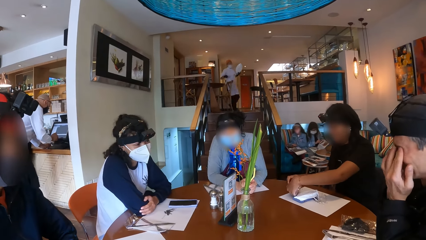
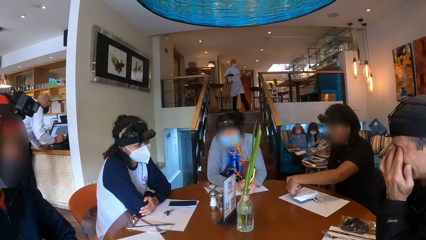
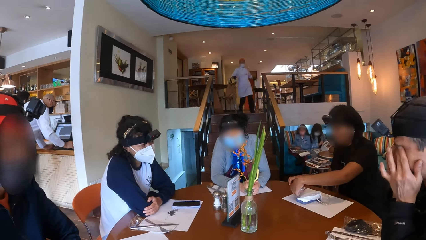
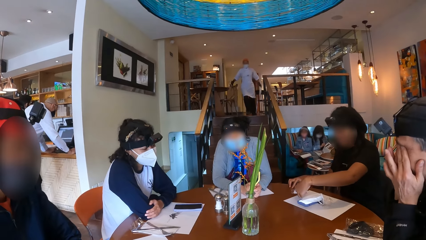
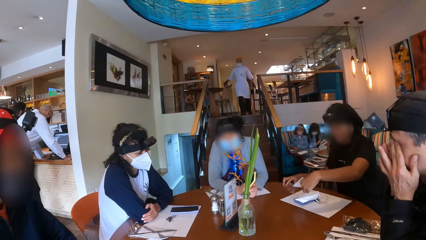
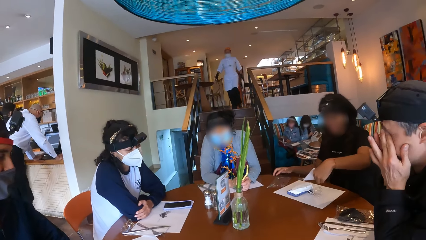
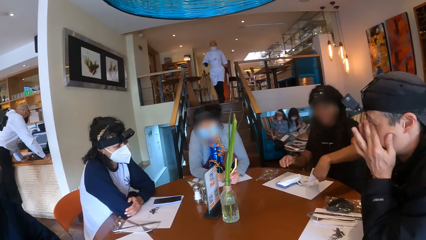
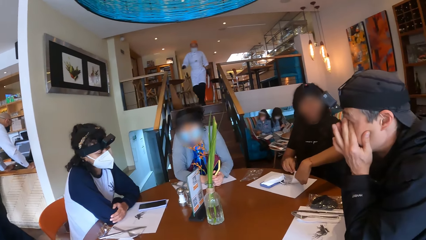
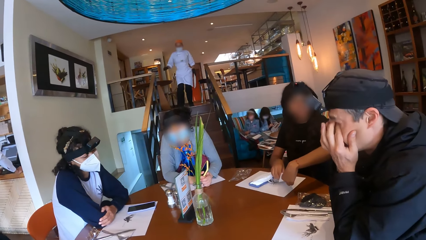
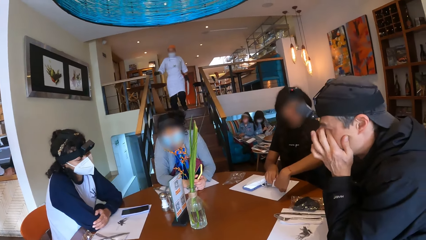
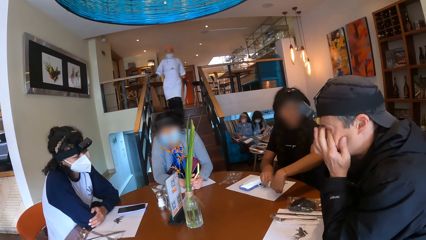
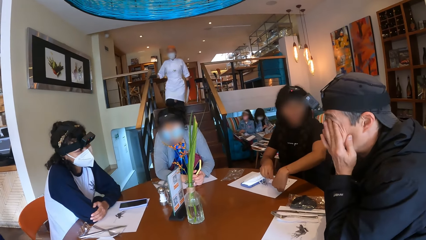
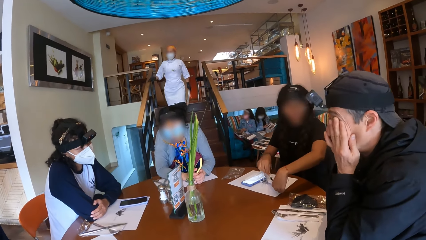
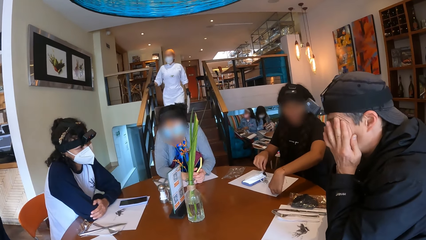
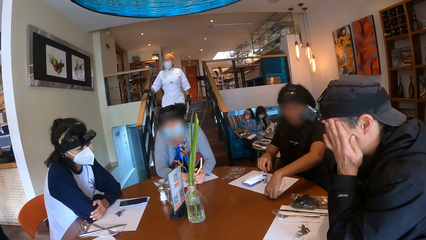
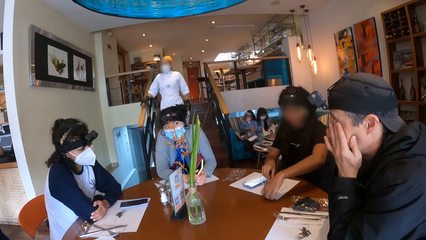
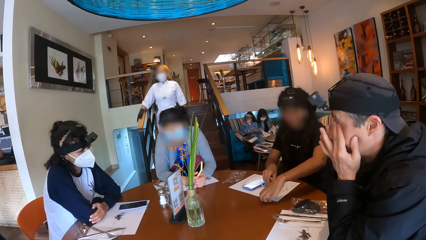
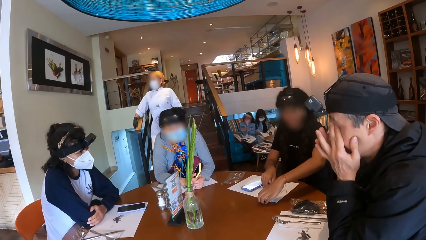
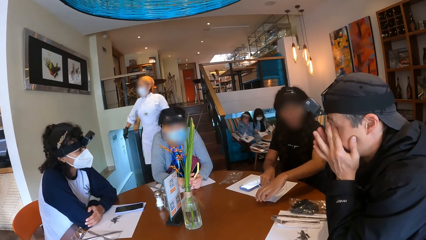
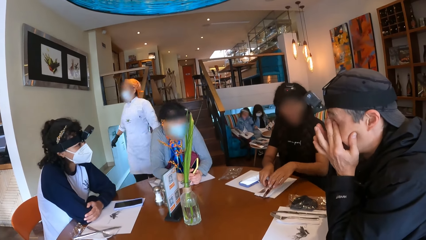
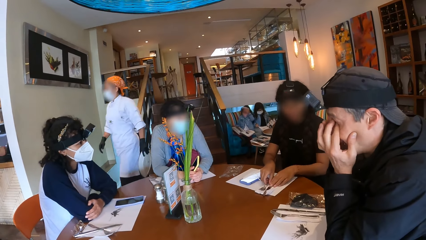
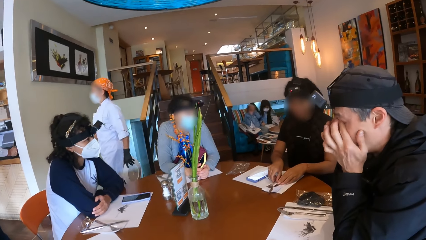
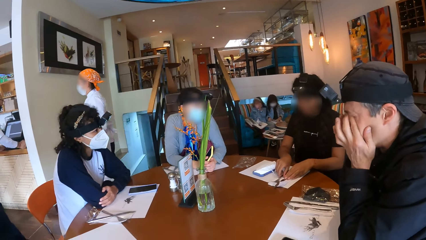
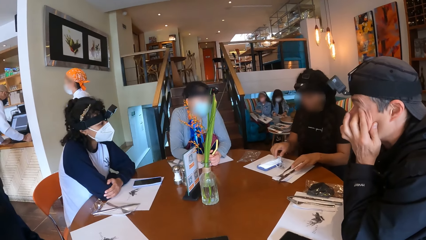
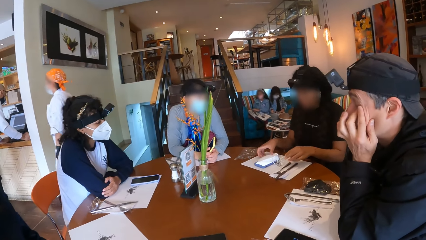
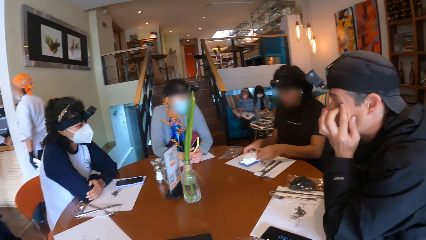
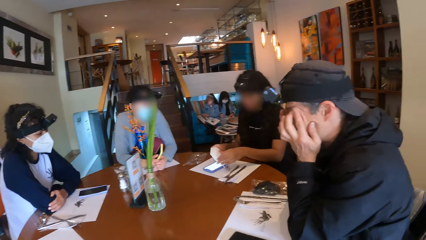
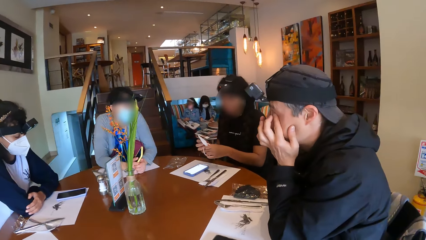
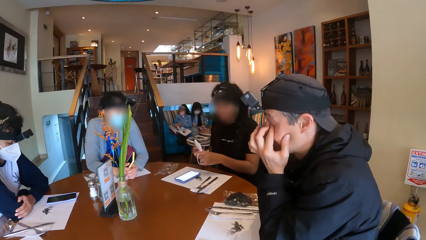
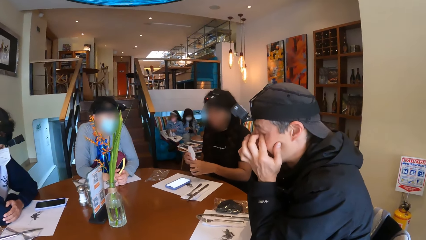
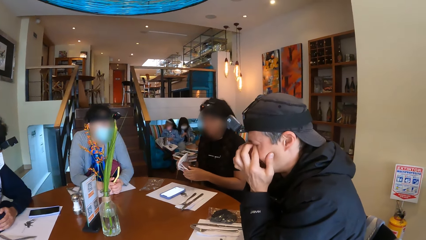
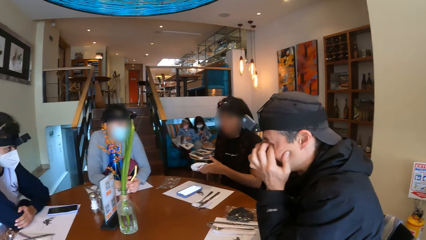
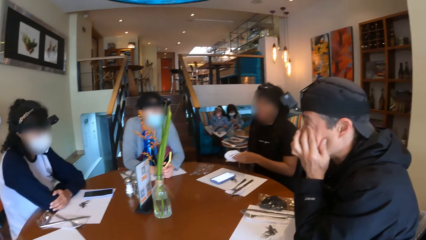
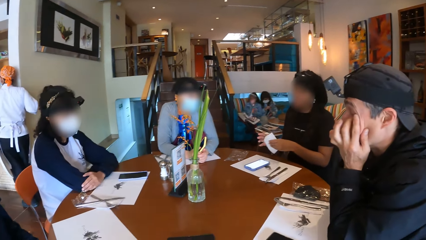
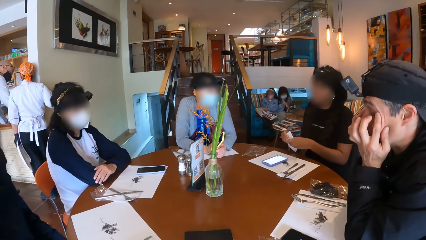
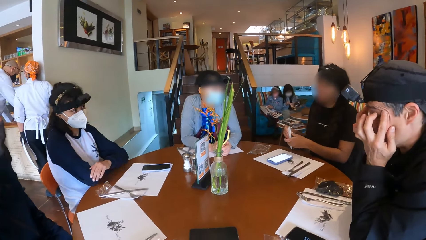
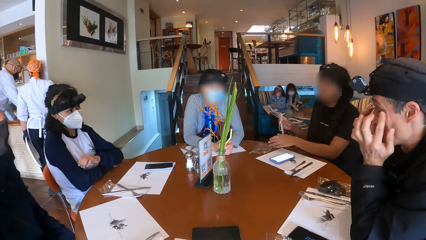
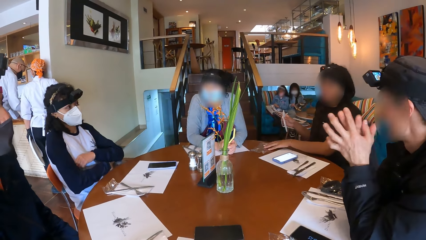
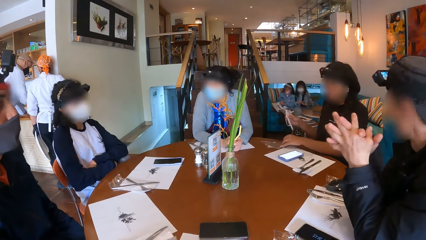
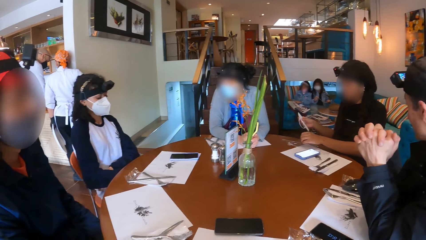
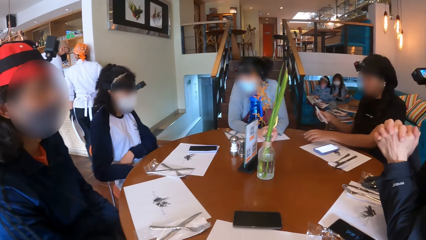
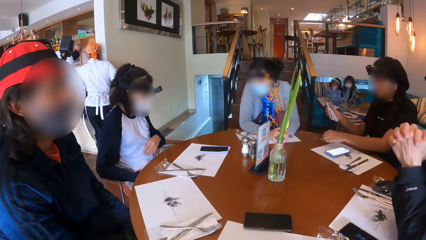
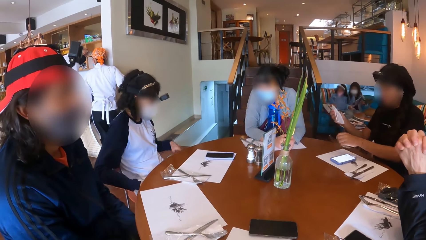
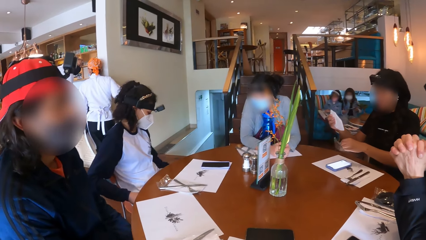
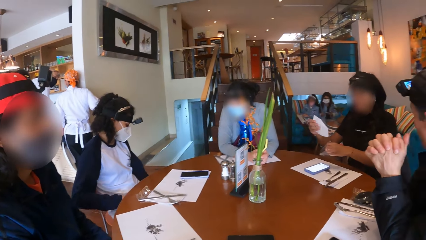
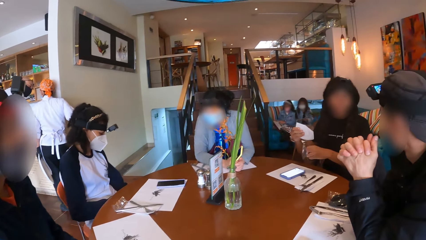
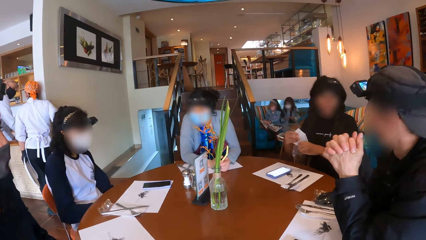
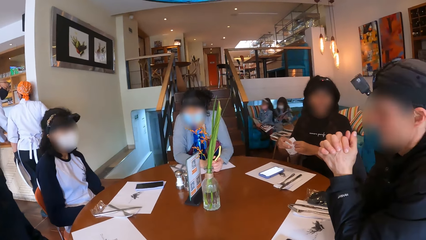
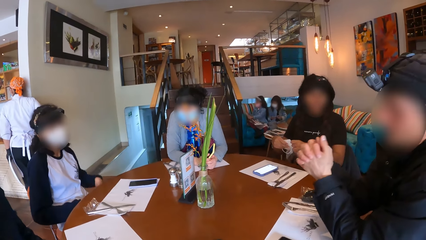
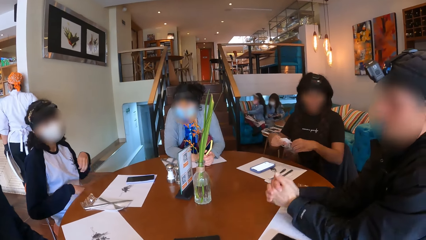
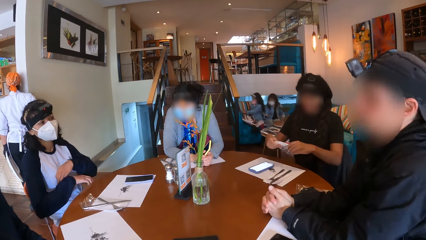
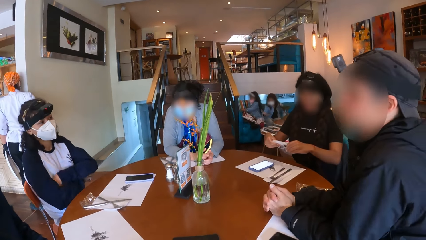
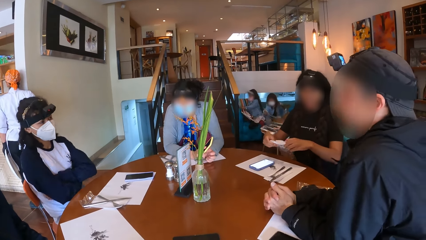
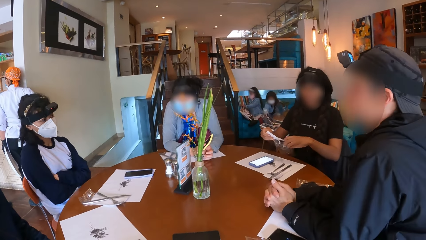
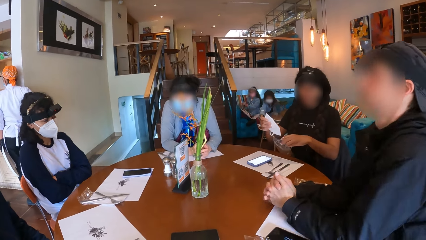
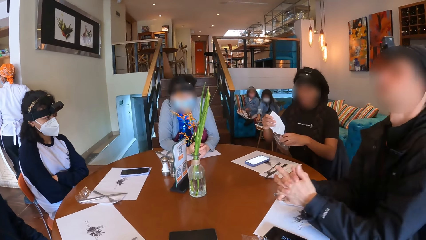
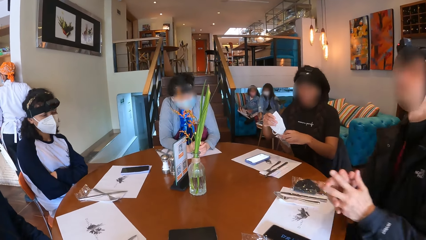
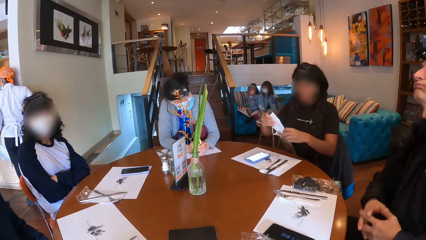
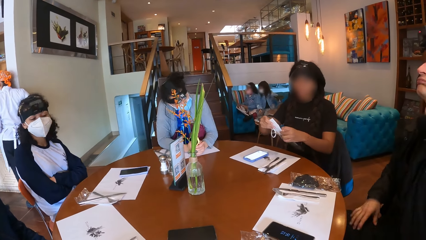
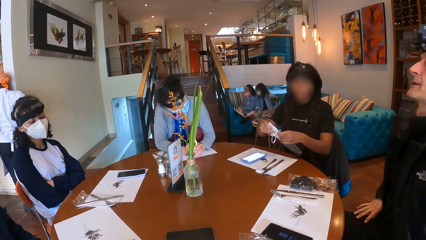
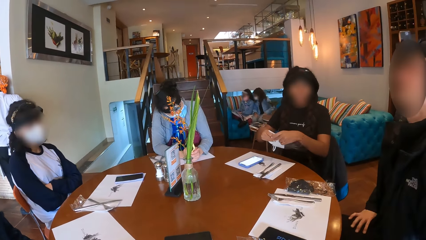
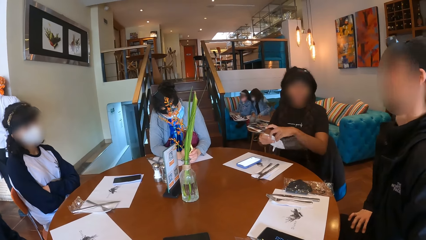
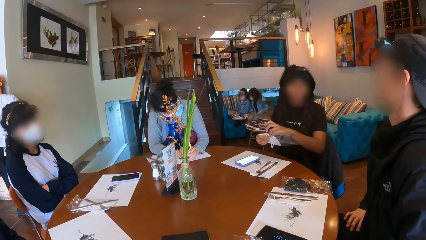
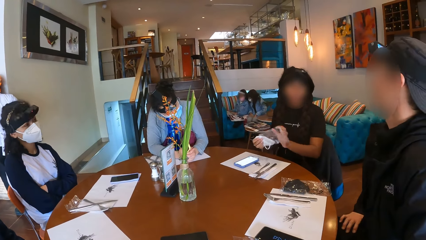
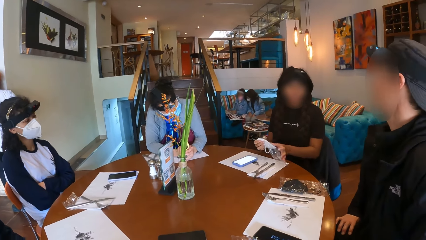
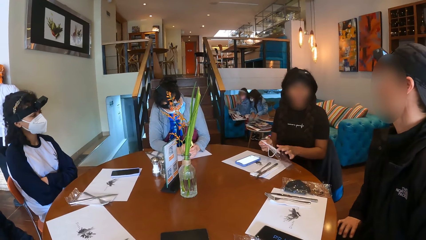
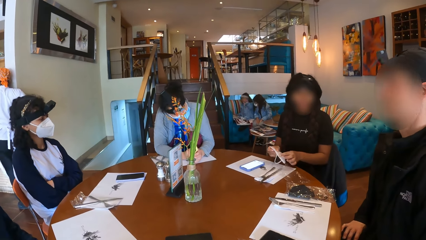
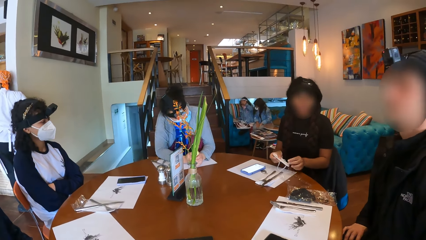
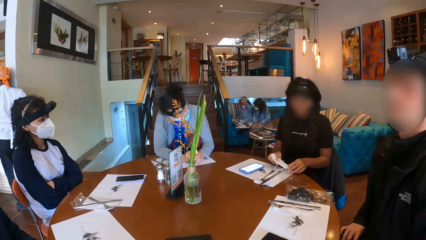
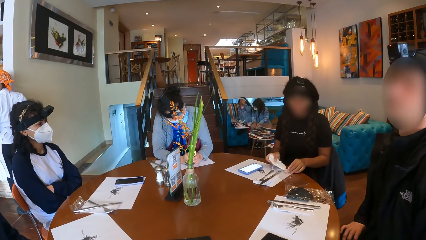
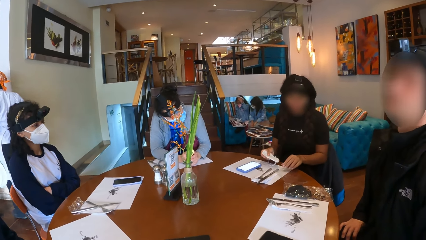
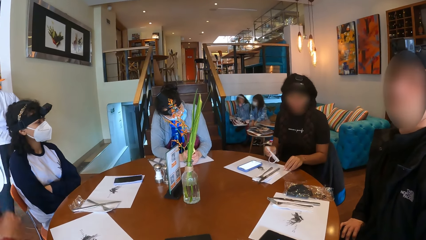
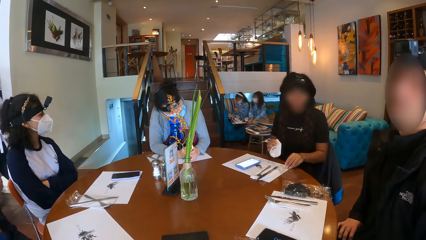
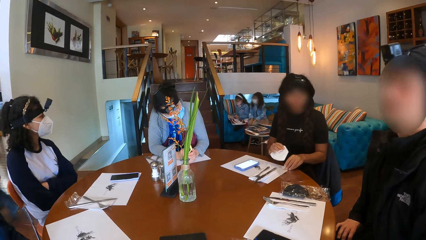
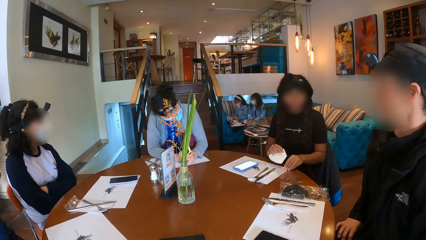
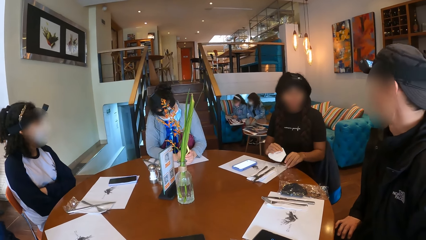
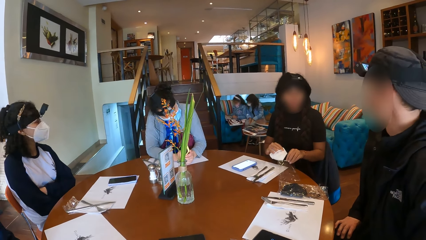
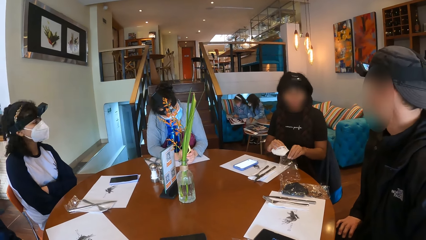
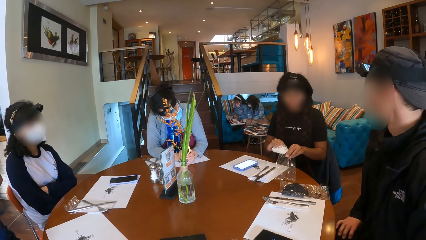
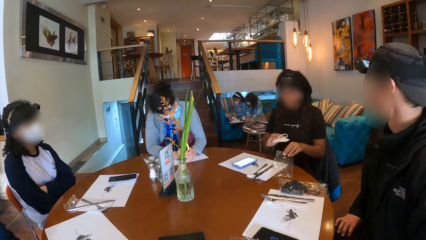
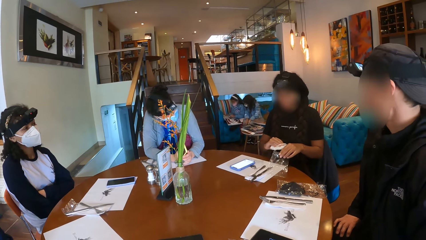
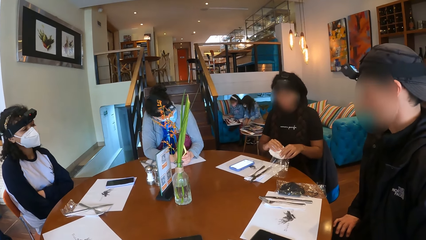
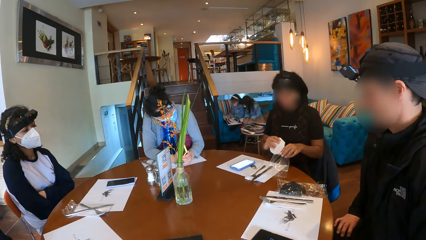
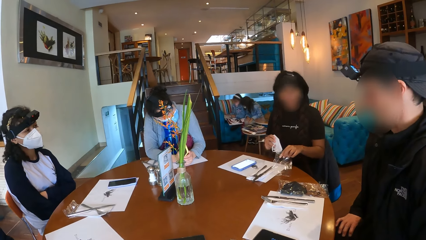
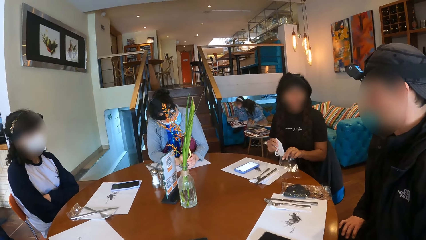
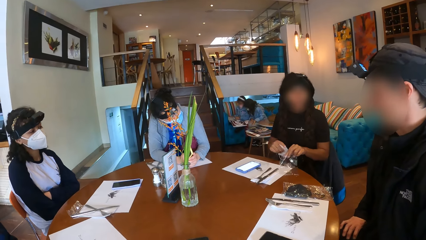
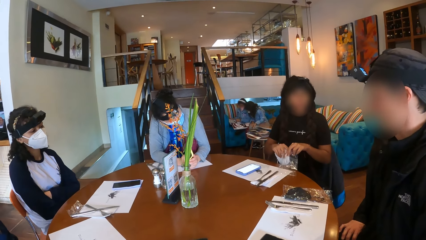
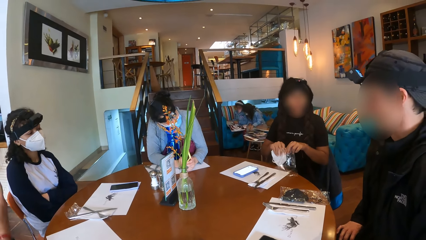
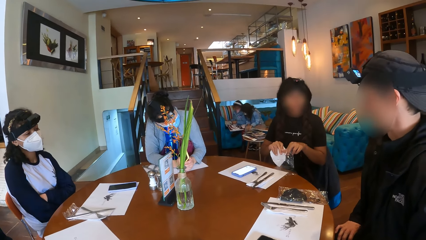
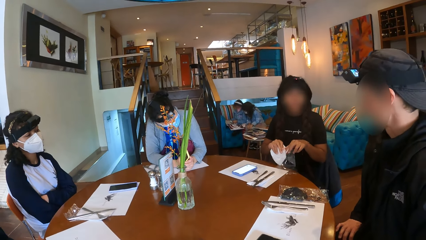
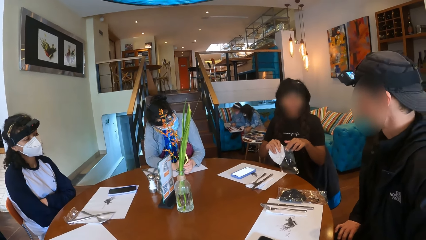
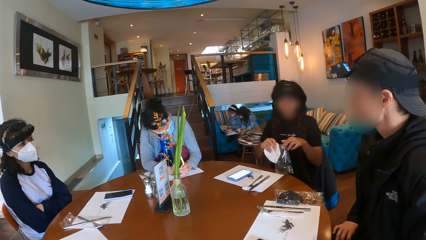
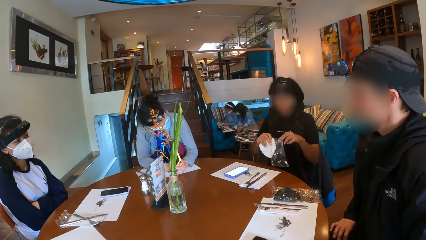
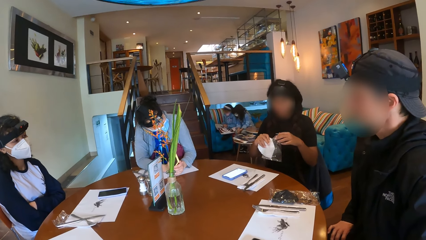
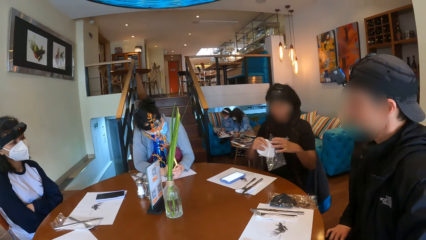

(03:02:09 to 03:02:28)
A woman removes a set of cutlery from a polythene bag on a placemat on the table with her hands. The woman drops the cutlery in her left hand on the placemat on the table. The woman arranges the cutlery on the placemat on the table with her hands. The woman lifts the nose mask on the phone on the table with her hands. The woman folds the nose mask in her hands. Another woman lifts her hands off the table. The first woman lifts the polythene bag on the table with her left hand. The first woman packs her face mask. A man lifts his hands off the table. The first woman puts the mask in her right hand into the polythene bag in her left hand.
